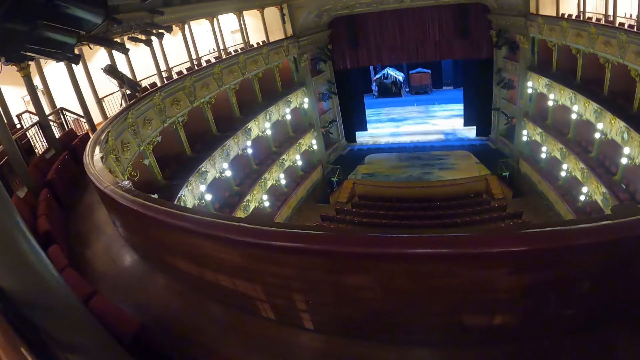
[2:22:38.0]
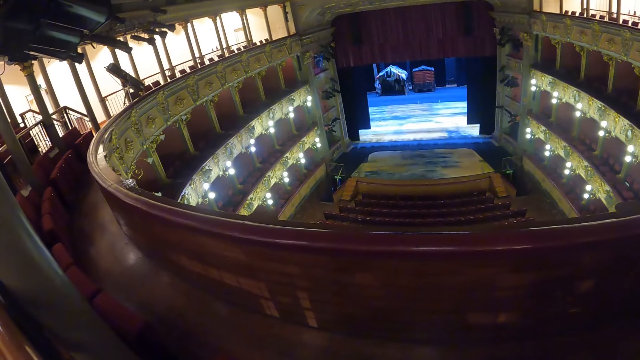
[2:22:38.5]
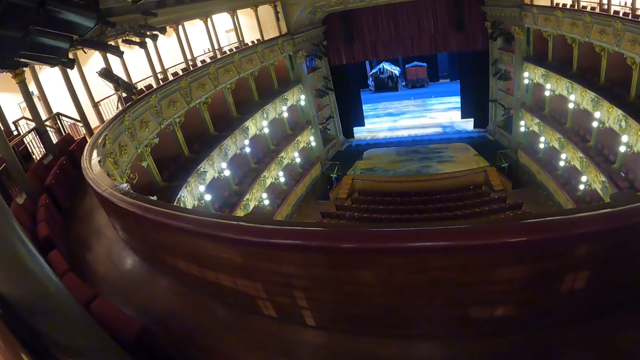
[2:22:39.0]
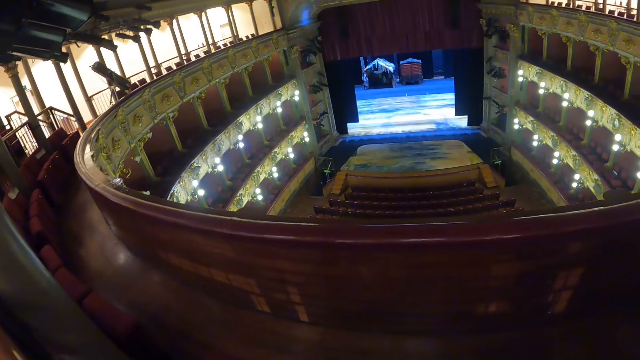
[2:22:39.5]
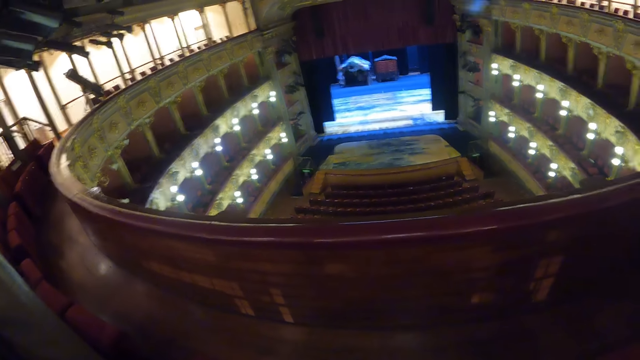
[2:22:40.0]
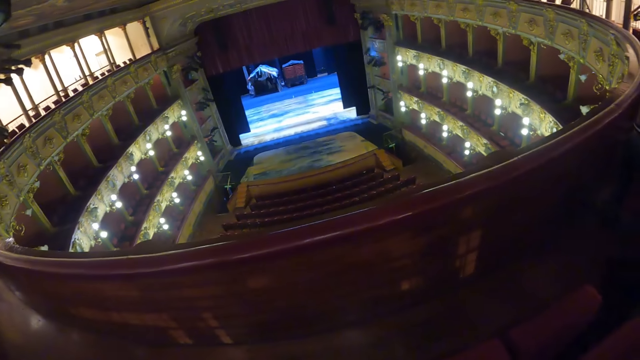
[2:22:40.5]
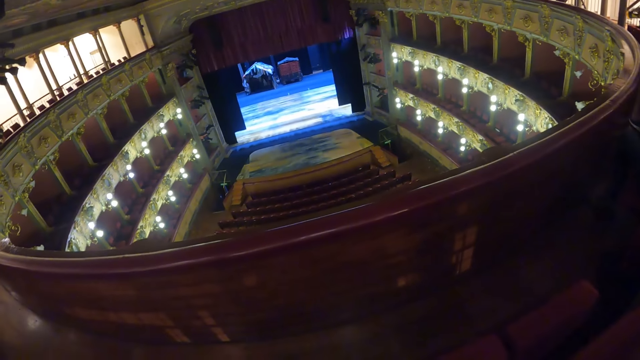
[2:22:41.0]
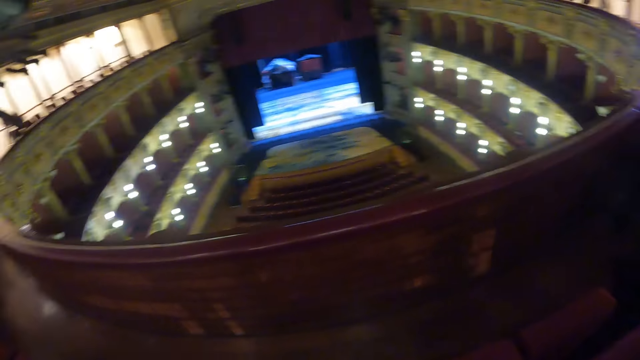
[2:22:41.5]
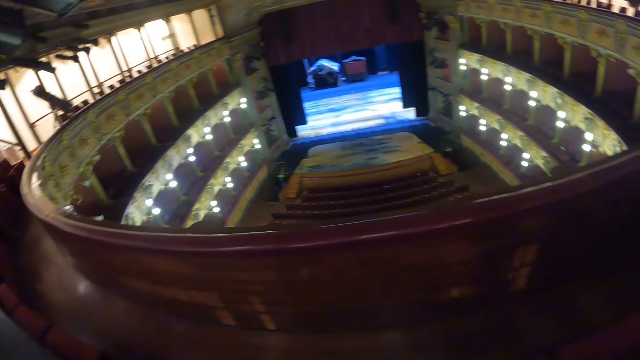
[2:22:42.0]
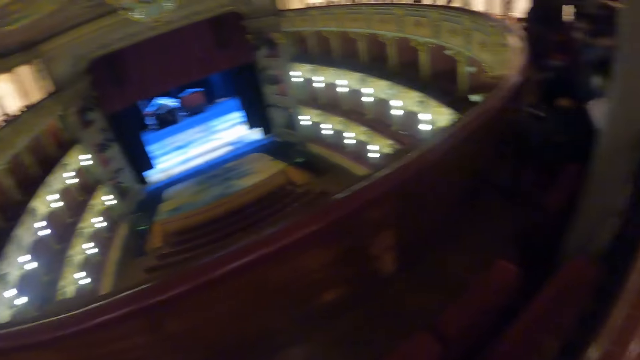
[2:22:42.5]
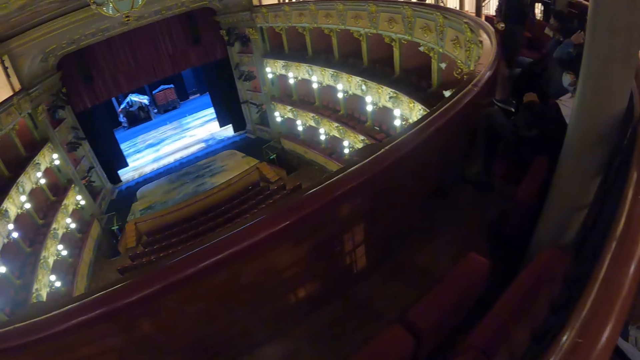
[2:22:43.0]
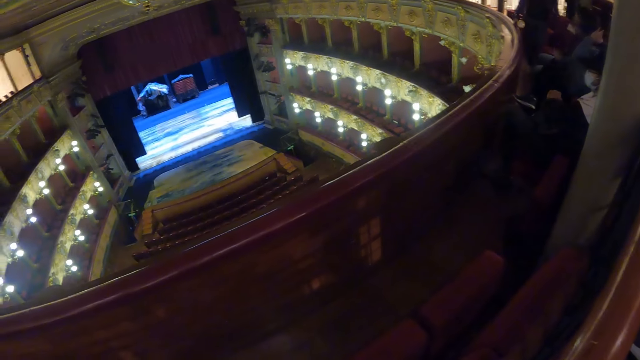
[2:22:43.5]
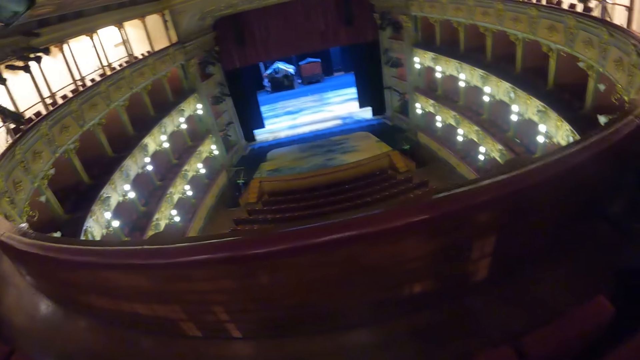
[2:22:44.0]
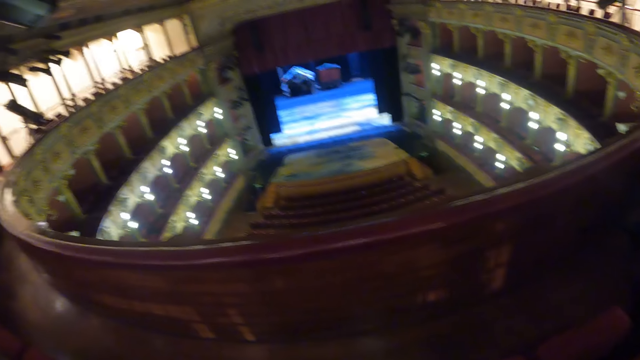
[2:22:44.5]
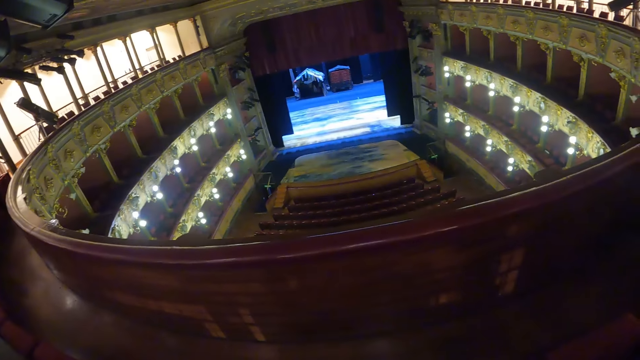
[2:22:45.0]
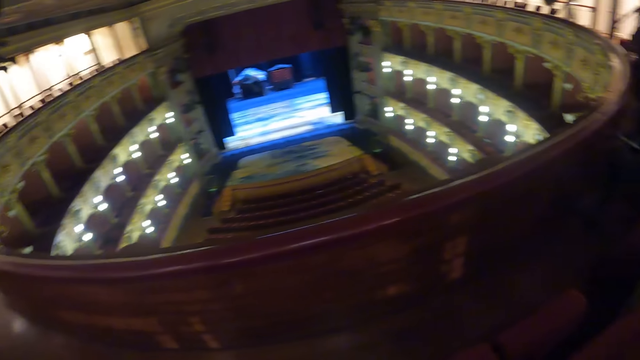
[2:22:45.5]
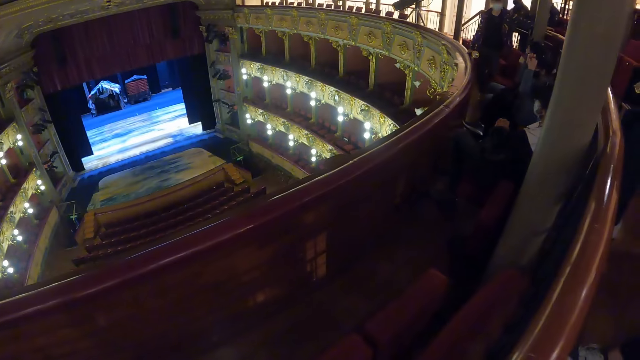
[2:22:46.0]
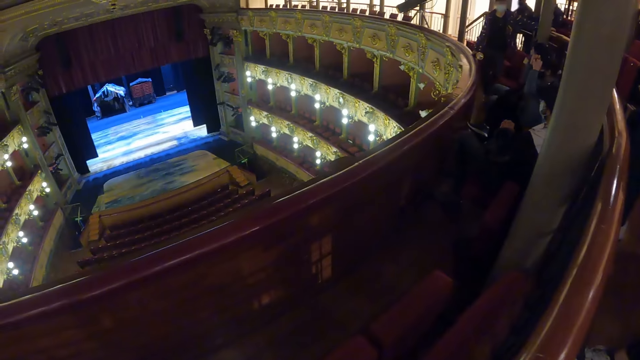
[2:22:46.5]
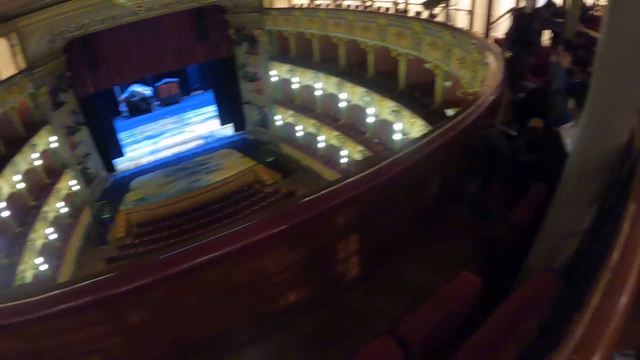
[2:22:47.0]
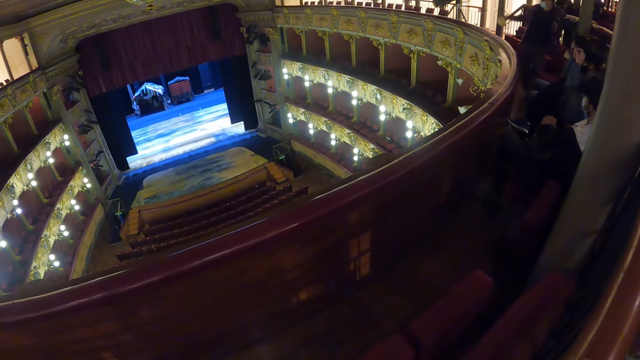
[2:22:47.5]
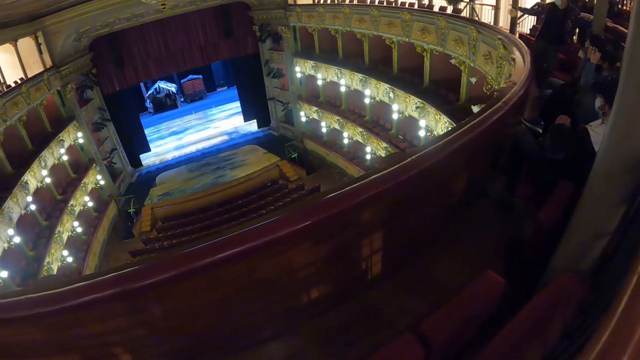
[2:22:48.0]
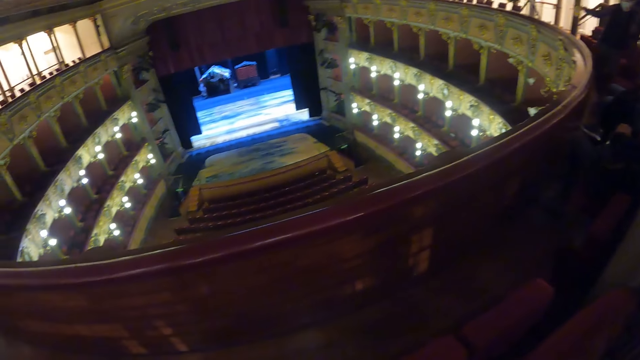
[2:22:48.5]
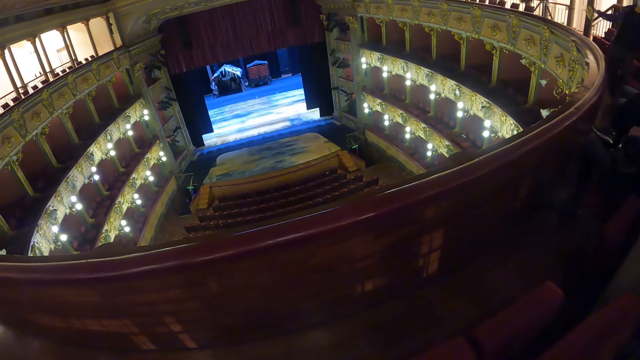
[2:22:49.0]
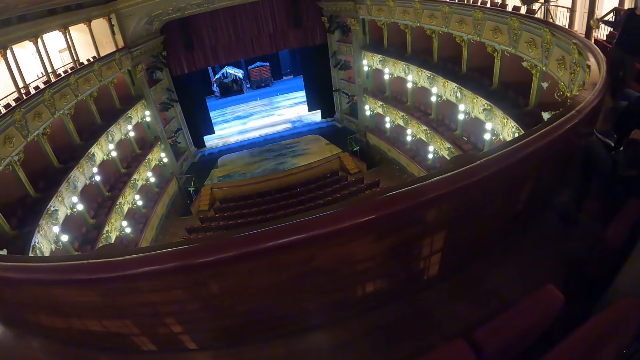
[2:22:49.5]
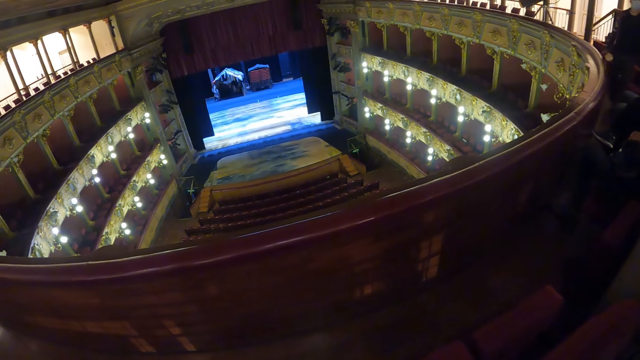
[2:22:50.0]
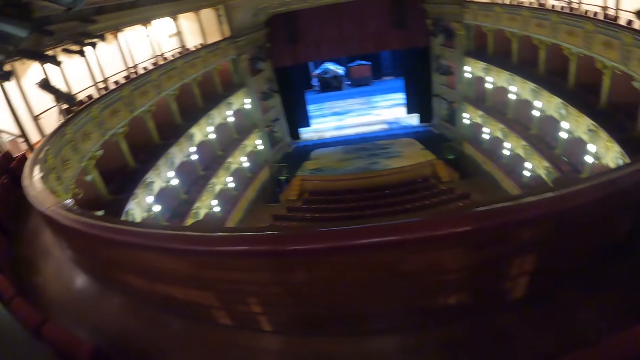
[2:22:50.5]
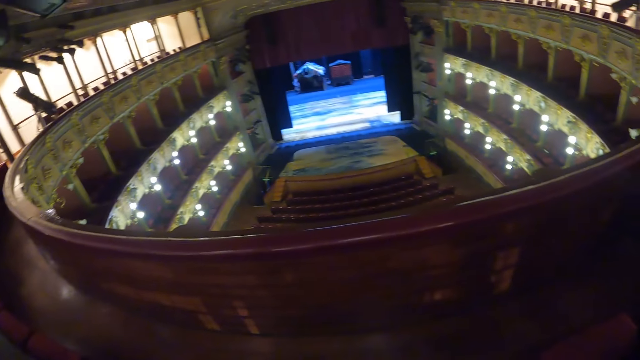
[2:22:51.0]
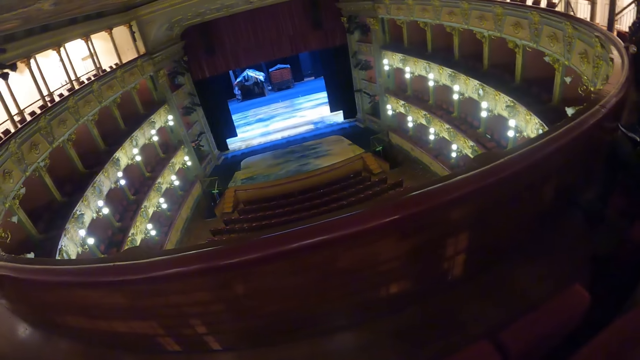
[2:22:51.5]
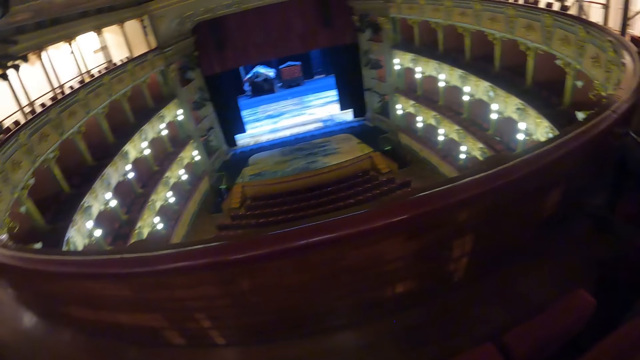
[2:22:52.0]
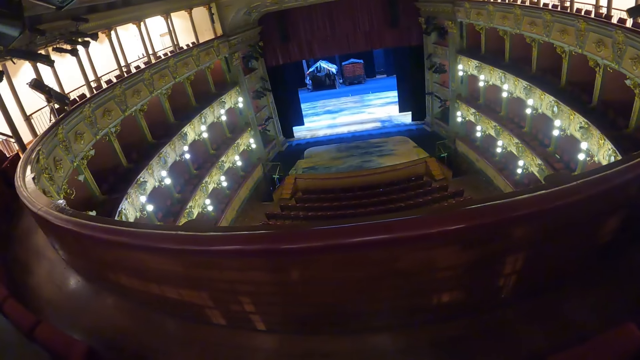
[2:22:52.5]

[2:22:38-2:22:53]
The camera wearer looks at people in an amphitheater. They look around the room. They look at a screen in the amphitheater. They look at the people in the amphitheater. They look at the screen in the amphitheater.

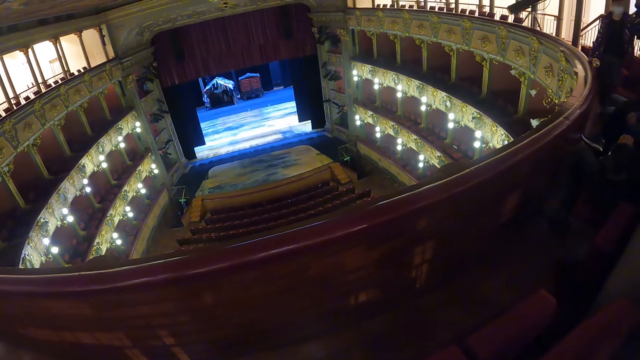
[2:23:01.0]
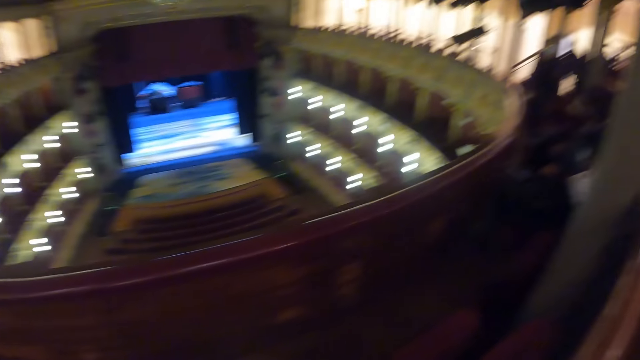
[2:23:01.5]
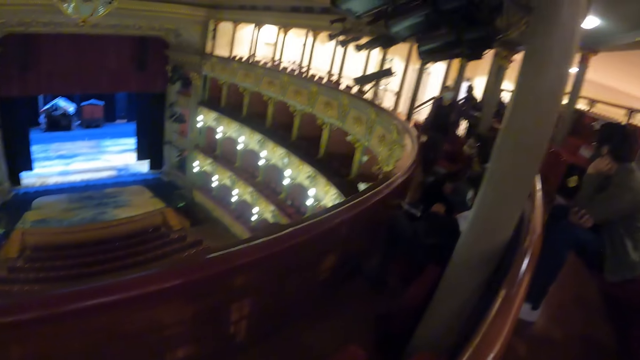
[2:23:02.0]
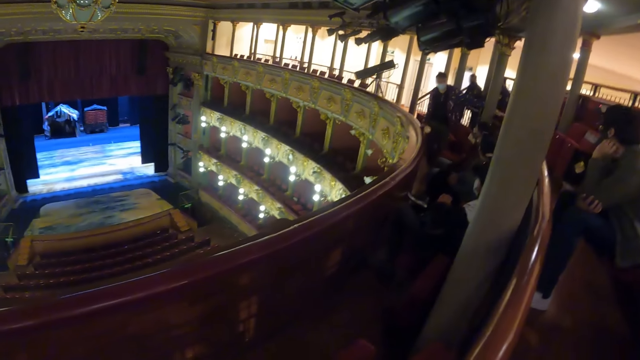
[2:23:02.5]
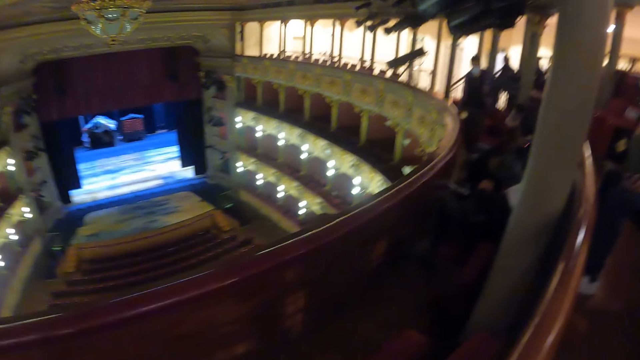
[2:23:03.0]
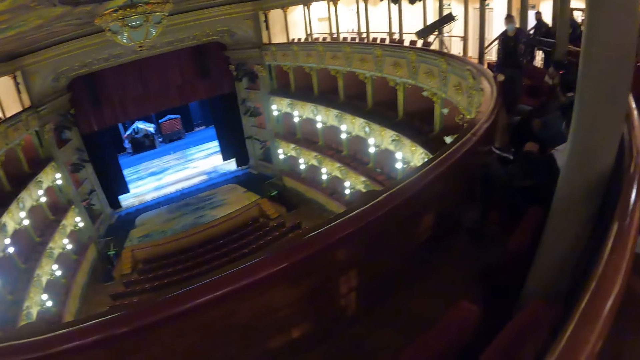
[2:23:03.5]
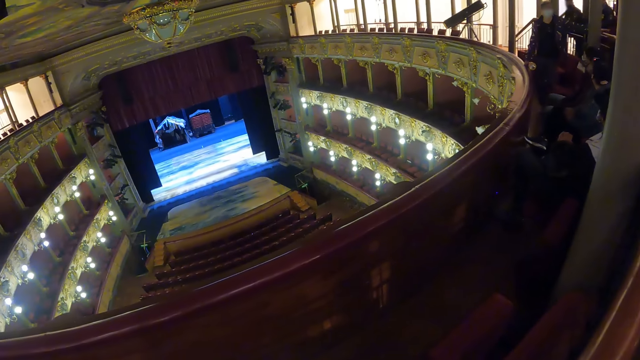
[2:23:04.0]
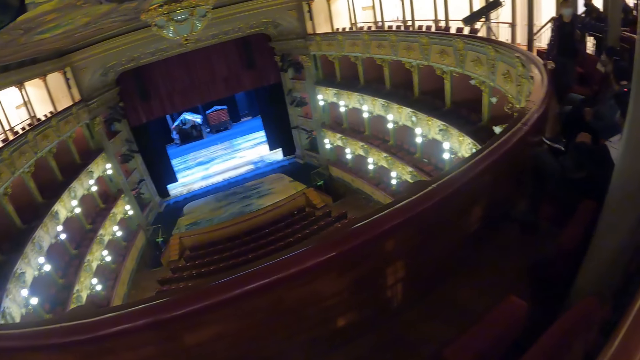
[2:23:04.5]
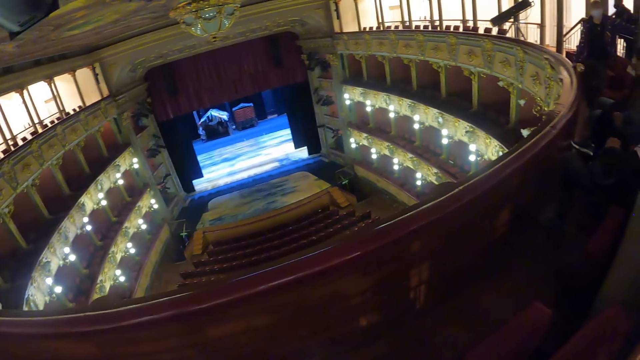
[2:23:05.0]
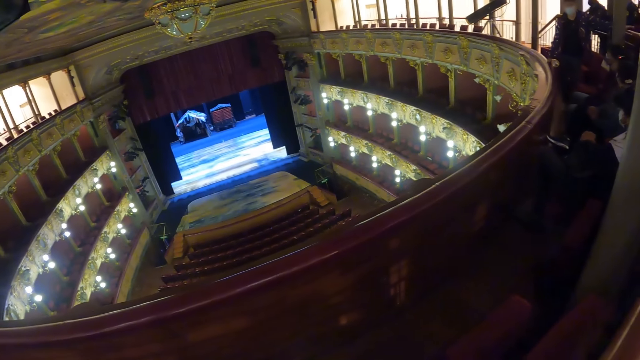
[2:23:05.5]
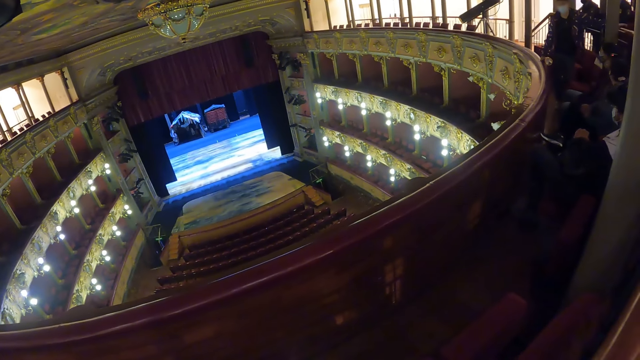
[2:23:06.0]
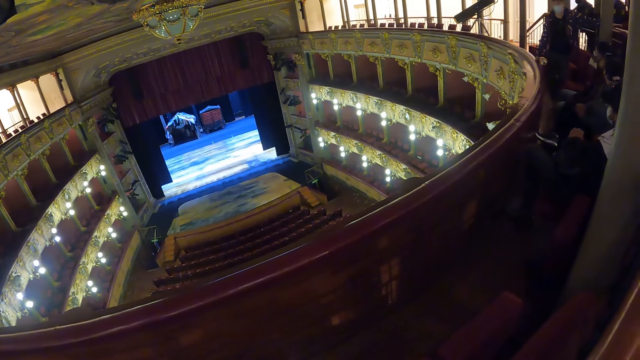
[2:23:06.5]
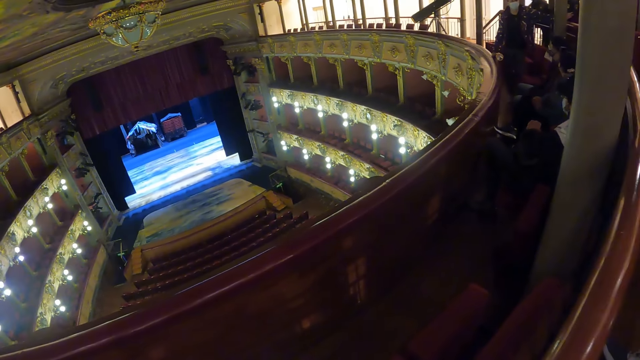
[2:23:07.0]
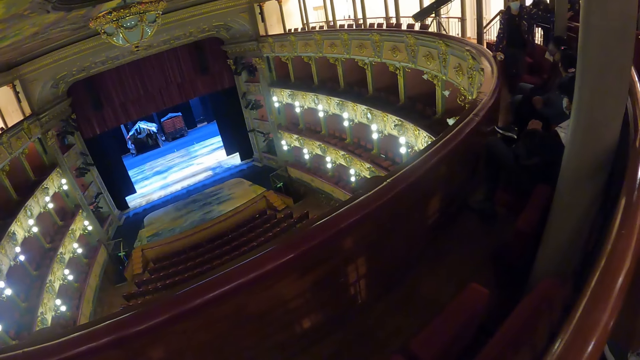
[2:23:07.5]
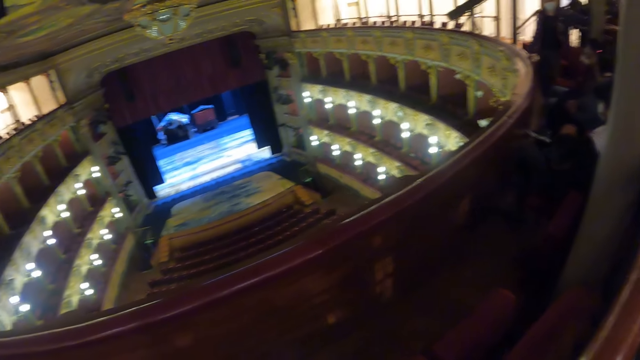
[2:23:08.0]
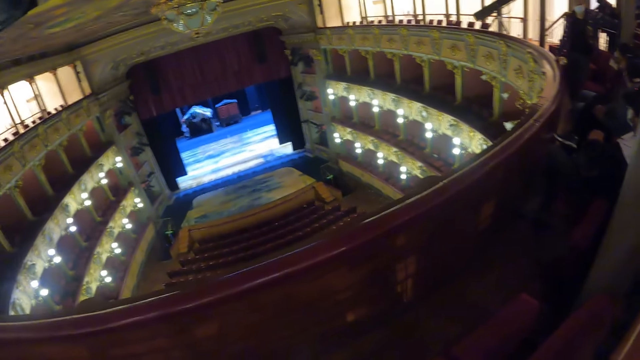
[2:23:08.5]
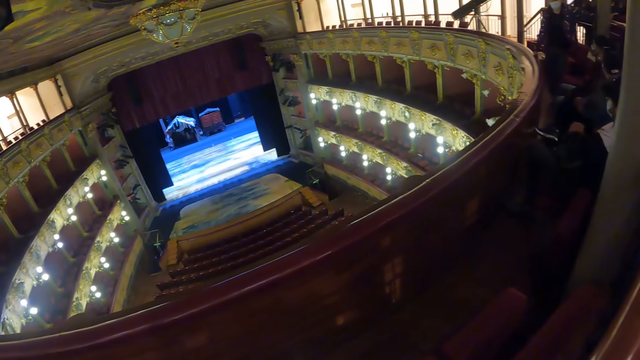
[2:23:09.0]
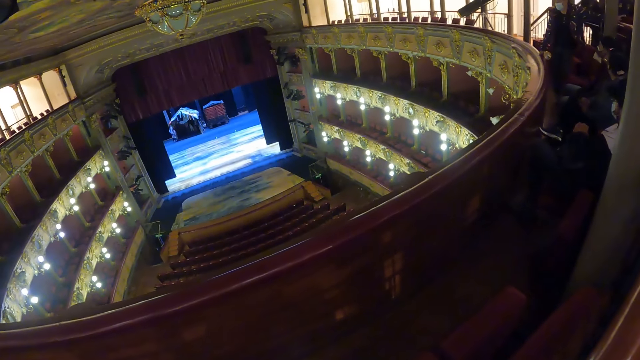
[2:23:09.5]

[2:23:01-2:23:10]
The camera wearer looks at people in an amphitheater. They look at a screen in the amphitheater. They look at the people in the amphitheater.
